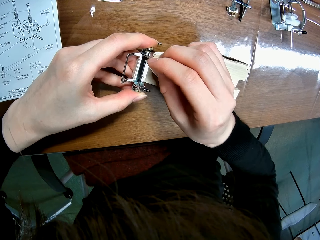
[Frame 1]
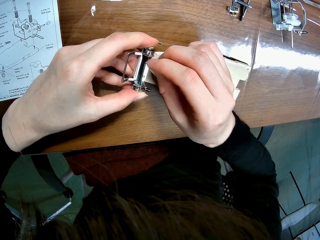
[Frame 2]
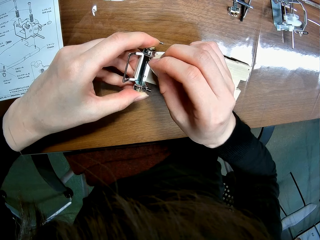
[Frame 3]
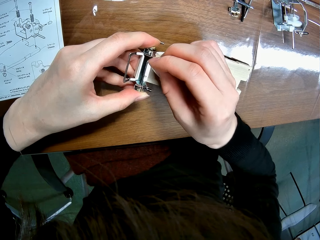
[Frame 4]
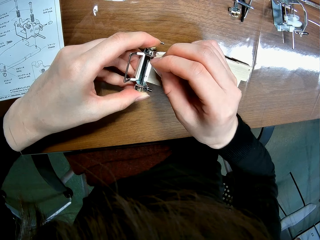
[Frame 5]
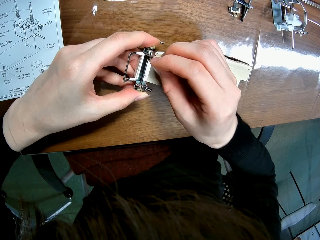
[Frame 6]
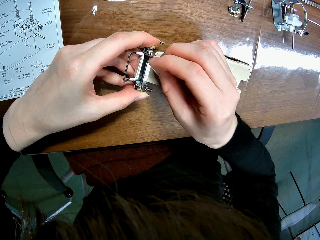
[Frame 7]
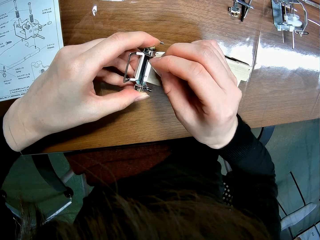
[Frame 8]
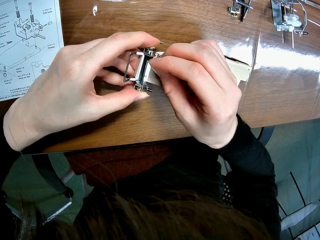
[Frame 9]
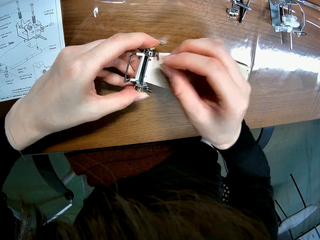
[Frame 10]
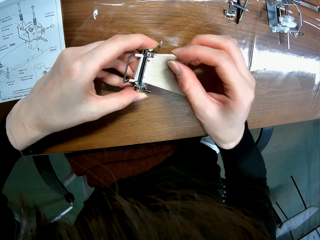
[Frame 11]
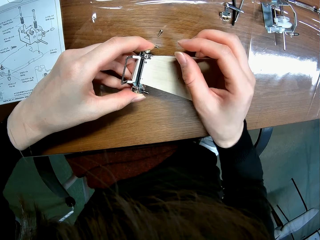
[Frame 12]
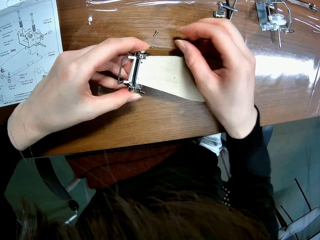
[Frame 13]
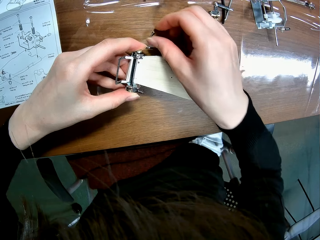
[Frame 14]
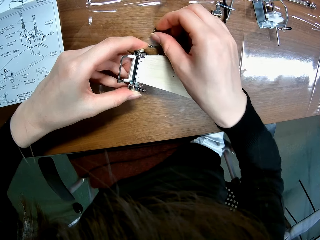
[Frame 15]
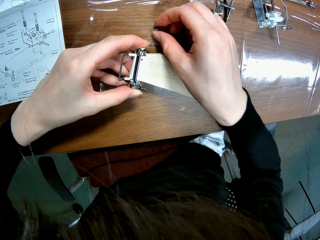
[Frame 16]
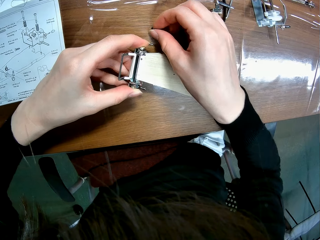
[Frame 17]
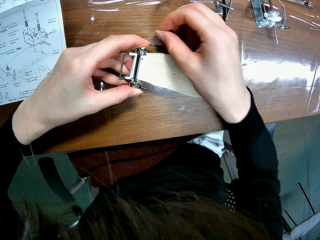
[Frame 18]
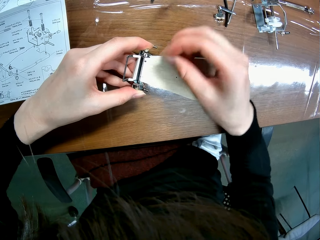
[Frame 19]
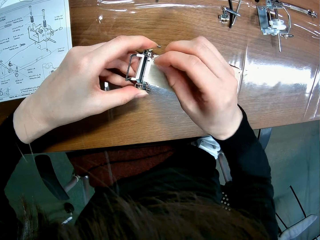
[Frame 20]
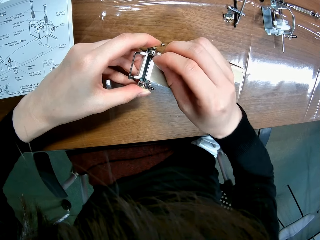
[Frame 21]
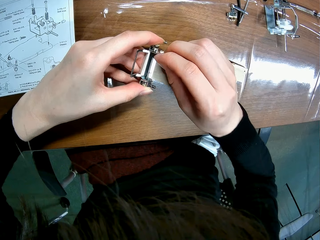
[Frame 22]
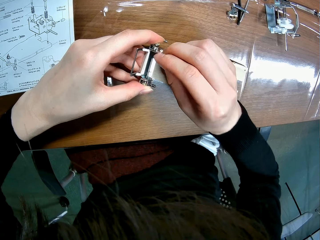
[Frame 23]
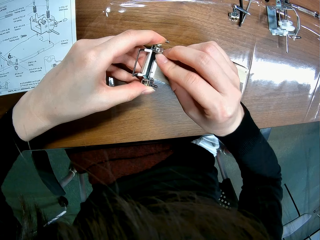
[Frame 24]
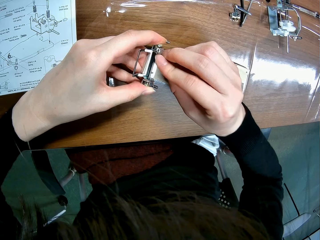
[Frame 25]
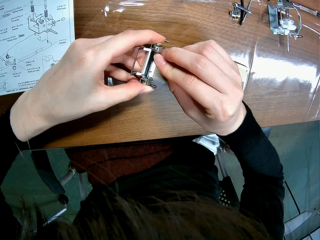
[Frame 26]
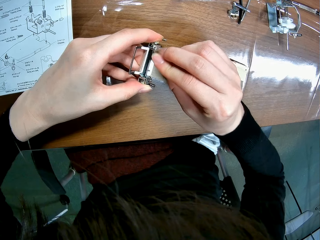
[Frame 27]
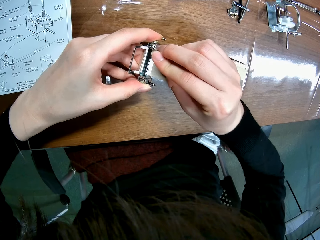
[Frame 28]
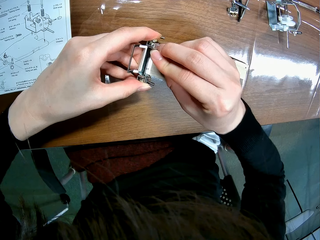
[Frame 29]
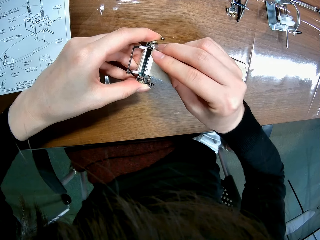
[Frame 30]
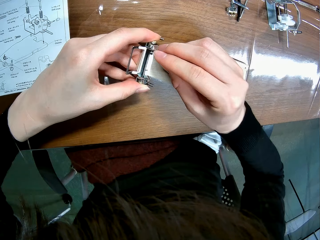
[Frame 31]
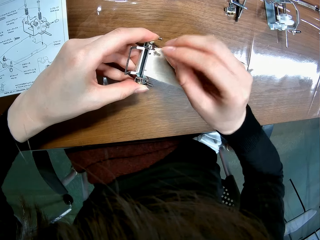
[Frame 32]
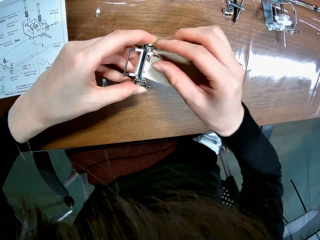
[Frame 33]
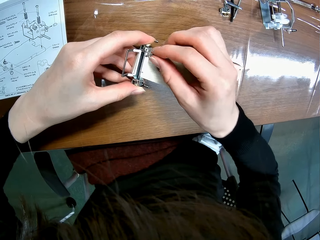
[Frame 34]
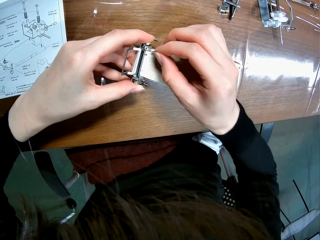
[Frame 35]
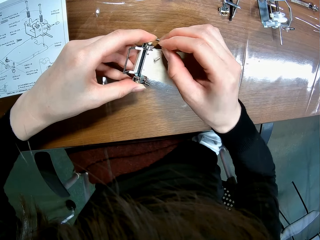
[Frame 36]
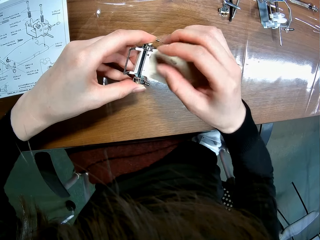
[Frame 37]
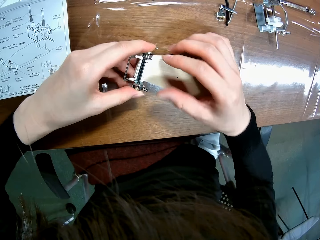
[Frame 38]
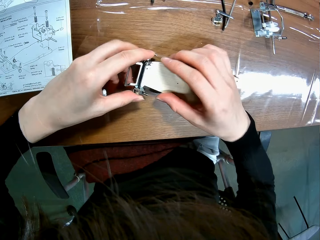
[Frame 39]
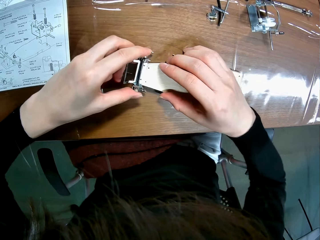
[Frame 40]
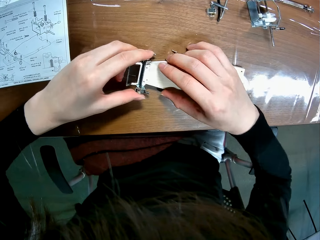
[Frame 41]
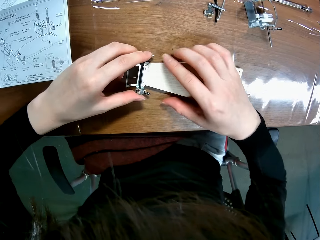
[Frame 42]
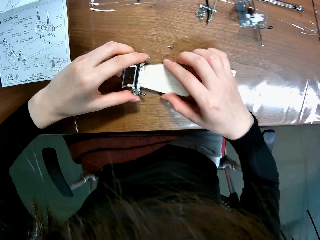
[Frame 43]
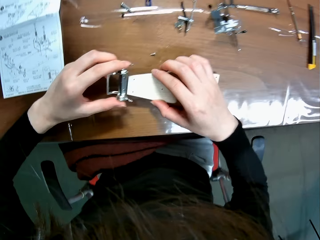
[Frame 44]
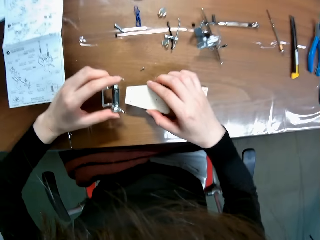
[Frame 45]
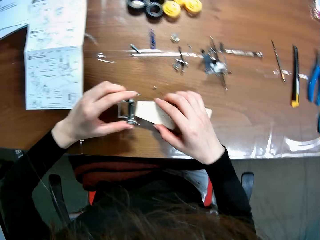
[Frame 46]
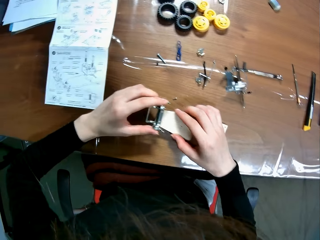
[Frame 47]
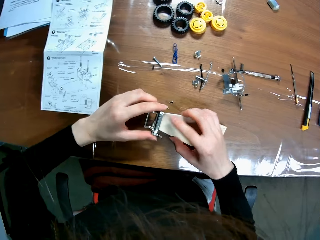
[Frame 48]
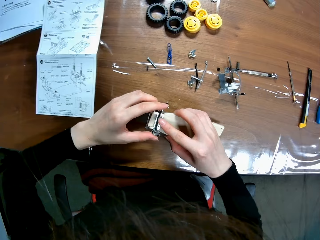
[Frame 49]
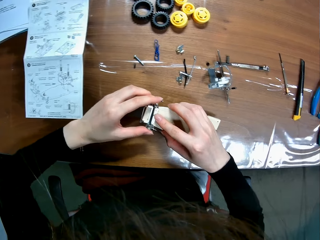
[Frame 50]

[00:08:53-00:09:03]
The camera wearer drops the tapping screw on a table. They pick a tapping screw from the table. They fit the tapping screw on a front bumper. They drop the tapping screw on the table.

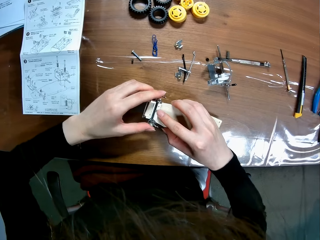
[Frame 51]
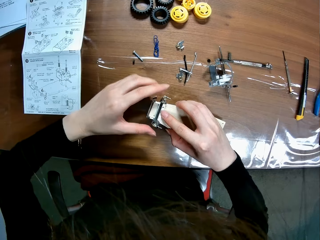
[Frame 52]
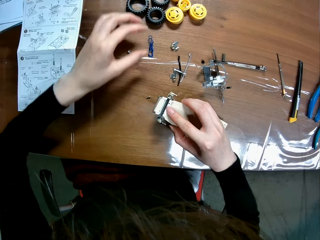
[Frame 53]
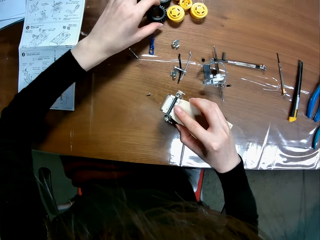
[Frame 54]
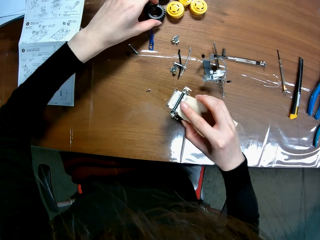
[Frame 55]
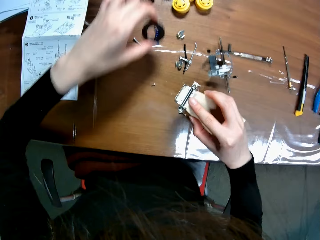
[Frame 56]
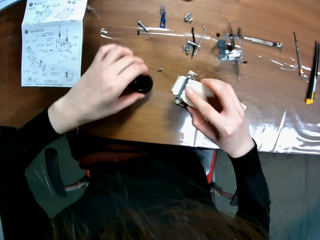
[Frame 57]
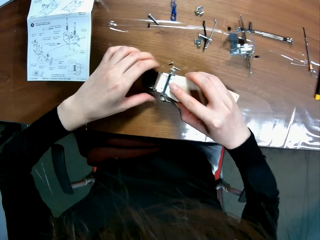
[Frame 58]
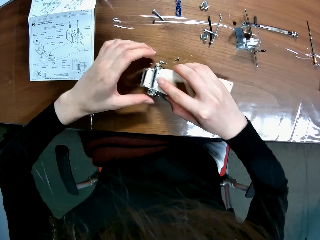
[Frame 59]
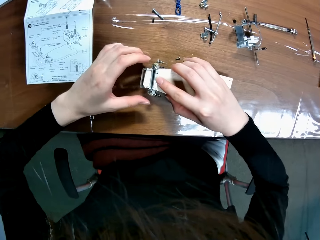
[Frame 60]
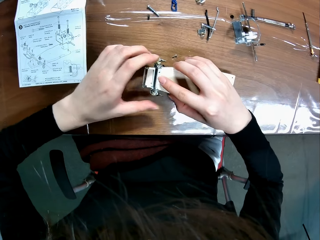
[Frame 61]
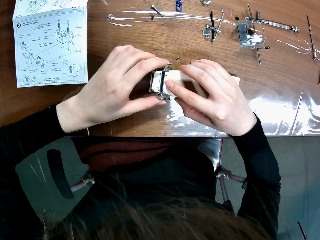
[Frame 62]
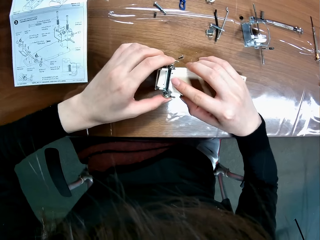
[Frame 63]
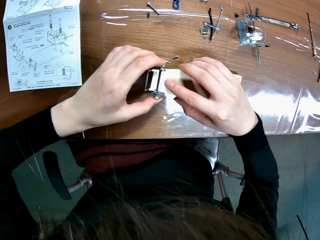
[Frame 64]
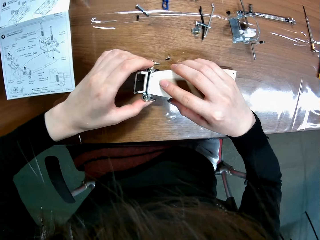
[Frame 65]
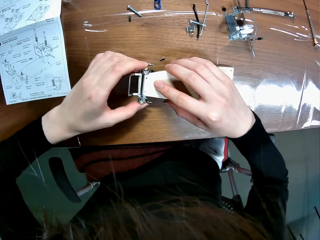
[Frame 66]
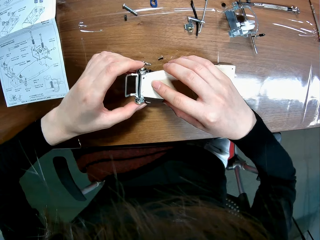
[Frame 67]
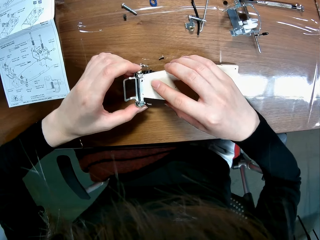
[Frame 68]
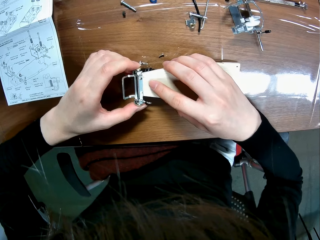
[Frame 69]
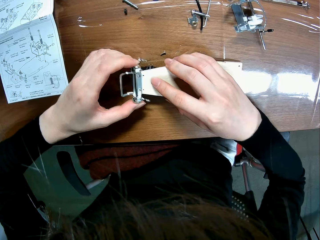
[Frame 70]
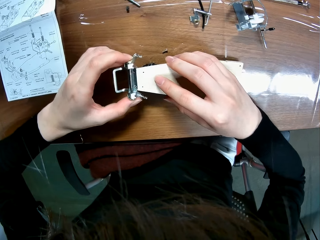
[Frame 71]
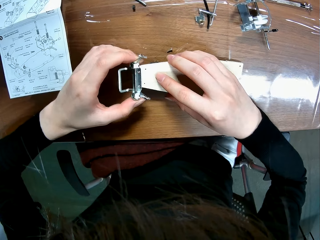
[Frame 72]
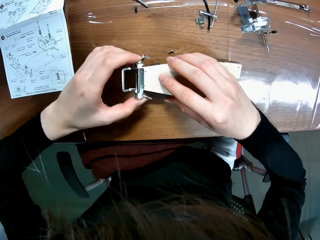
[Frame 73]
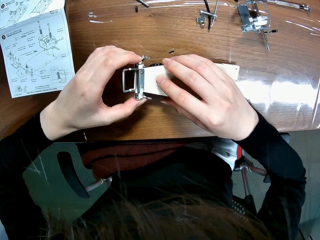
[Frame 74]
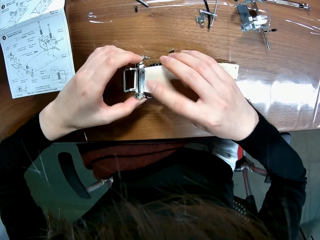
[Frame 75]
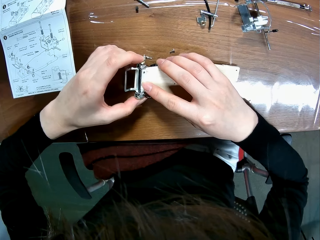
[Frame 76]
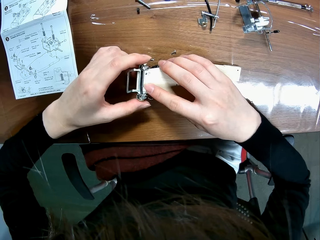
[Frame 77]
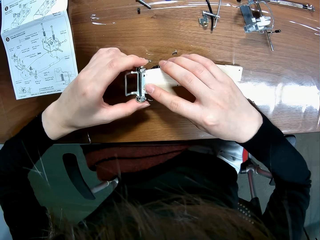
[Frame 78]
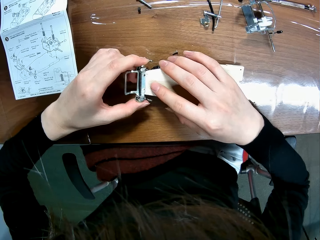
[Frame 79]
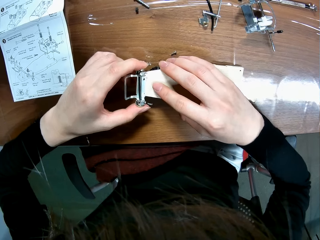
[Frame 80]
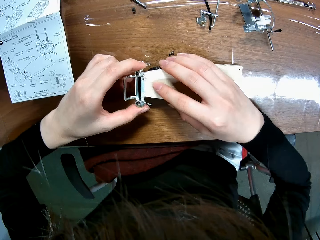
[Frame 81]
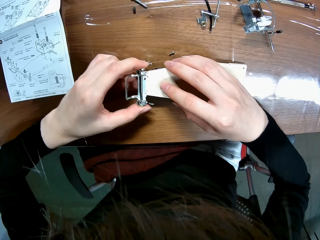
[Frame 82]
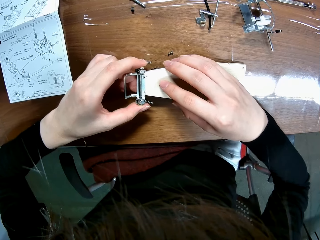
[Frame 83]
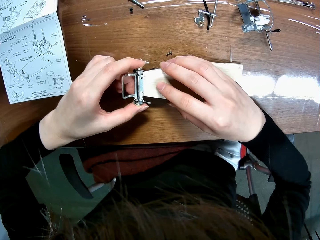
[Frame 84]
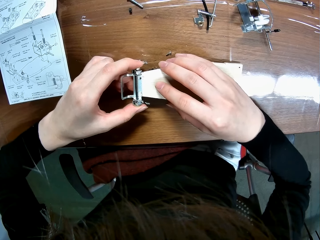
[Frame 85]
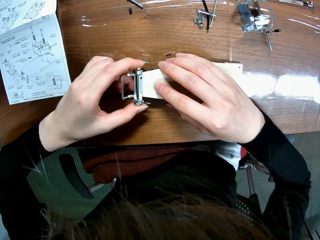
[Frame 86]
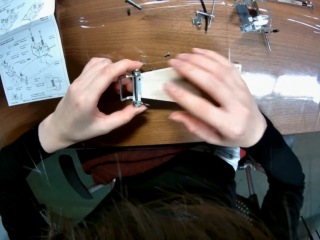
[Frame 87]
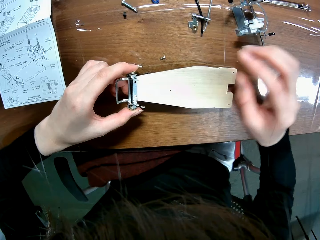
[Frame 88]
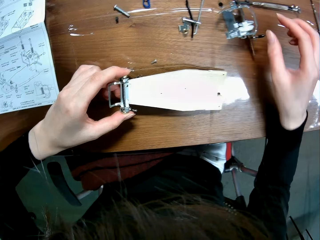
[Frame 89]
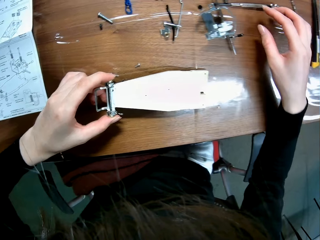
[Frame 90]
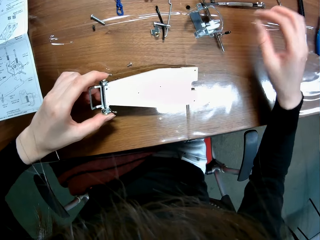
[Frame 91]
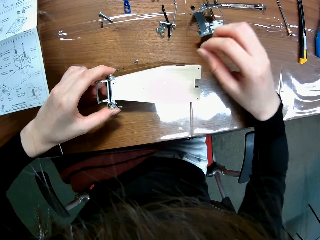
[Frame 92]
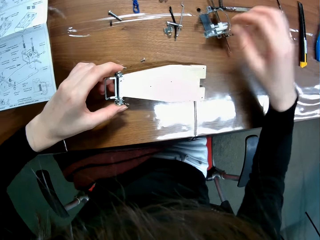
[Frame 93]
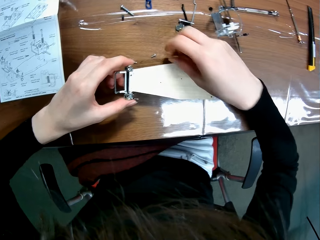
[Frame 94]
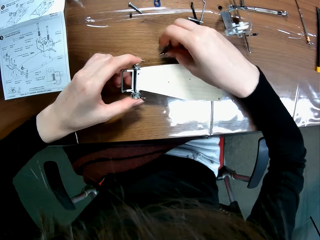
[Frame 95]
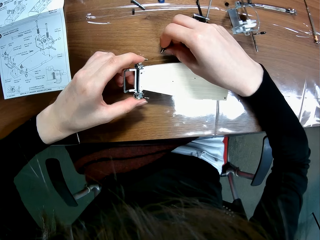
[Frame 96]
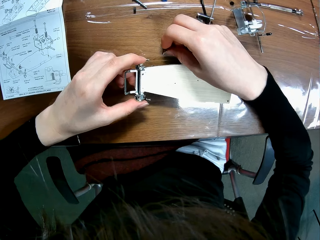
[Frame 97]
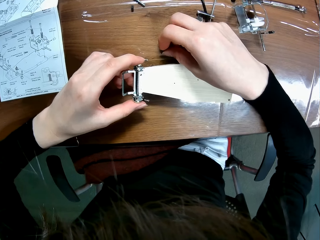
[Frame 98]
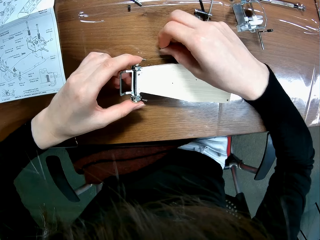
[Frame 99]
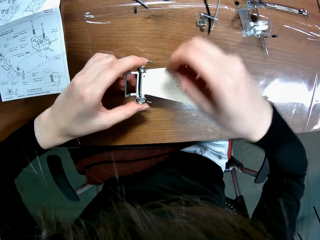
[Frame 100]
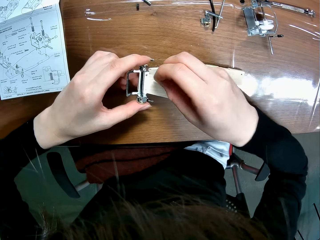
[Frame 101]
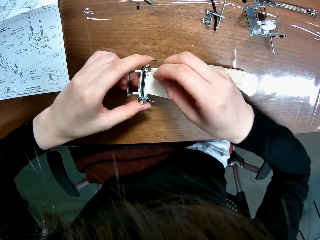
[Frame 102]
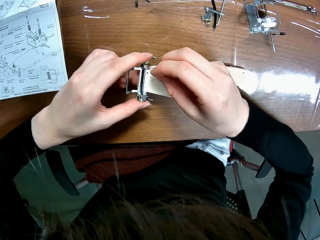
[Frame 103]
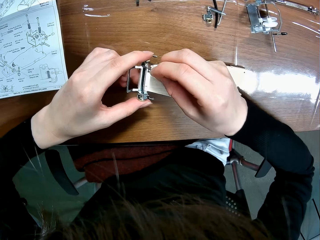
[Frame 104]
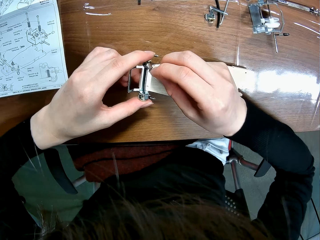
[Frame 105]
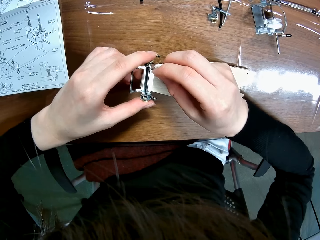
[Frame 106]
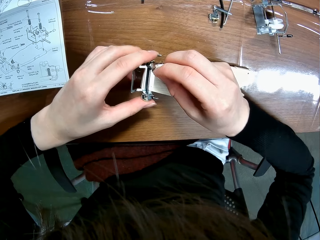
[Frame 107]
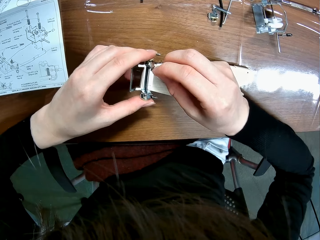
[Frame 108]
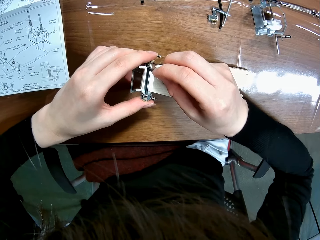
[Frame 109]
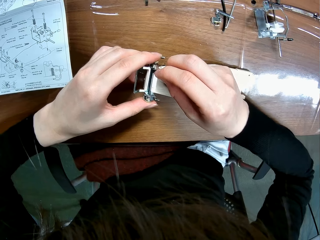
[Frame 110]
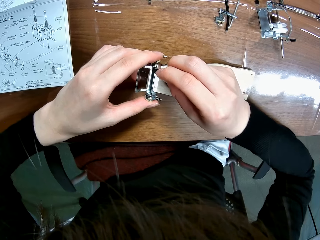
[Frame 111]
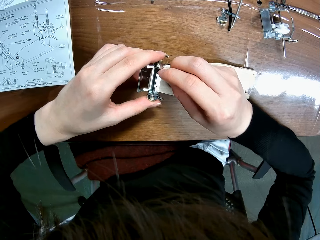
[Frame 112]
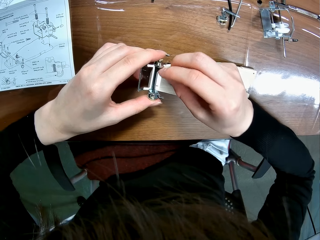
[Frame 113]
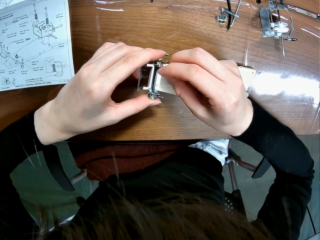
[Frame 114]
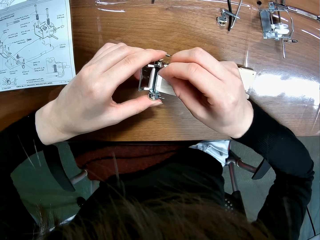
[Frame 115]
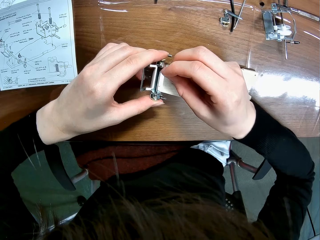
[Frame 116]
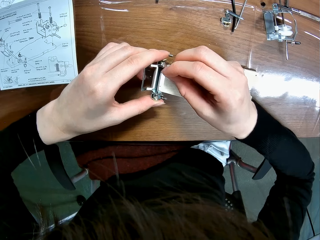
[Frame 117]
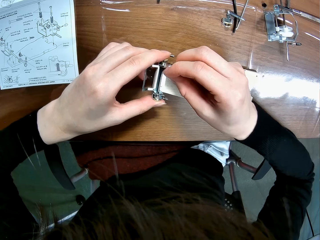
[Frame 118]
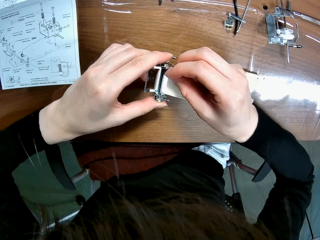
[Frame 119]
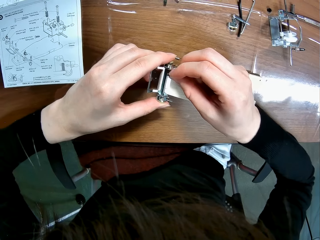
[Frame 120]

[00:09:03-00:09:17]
The camera wearer places the front bumper on a chassis. He picks a black wheel of the wooden mechanical model with his left hand from the table. He drops the black wheel of the wooden mechanical model with his left hand on the table. He places the sheet or chassis of the mechanical model on the black wheel of the wooden mechanical model. He adjusts the front bumper on the chassis. He picks a tapping screw from the table with his right hand. He places the screw by the screw hole of the sheet of the wooden mechanical model with his right hand.
